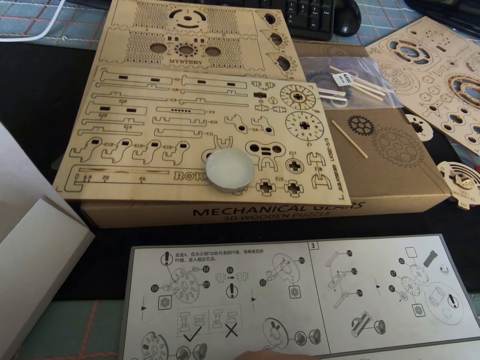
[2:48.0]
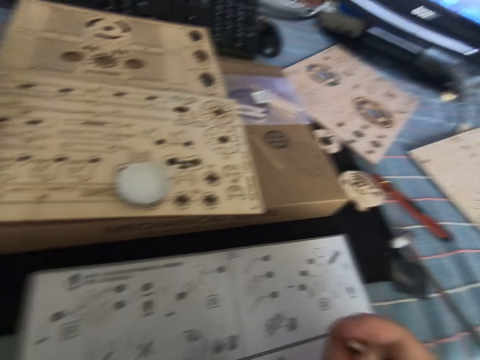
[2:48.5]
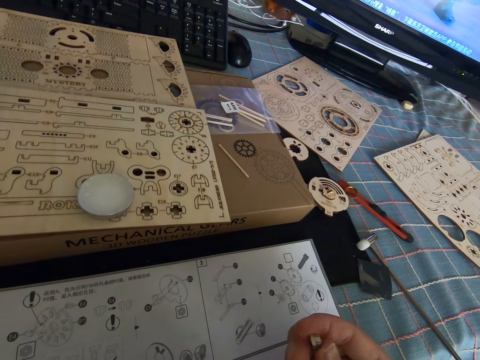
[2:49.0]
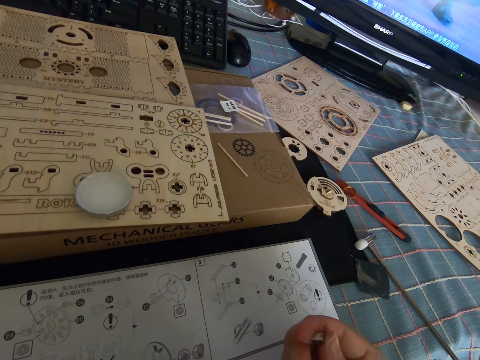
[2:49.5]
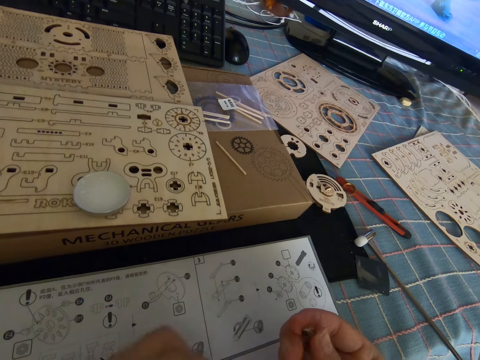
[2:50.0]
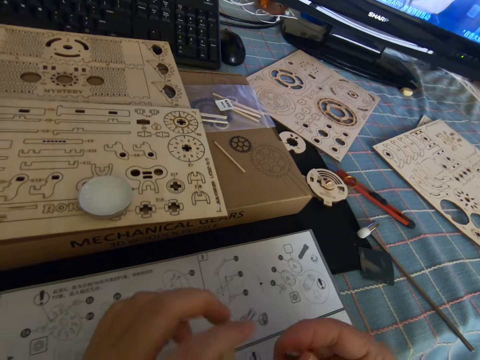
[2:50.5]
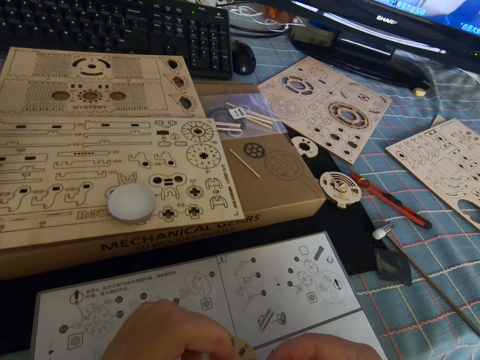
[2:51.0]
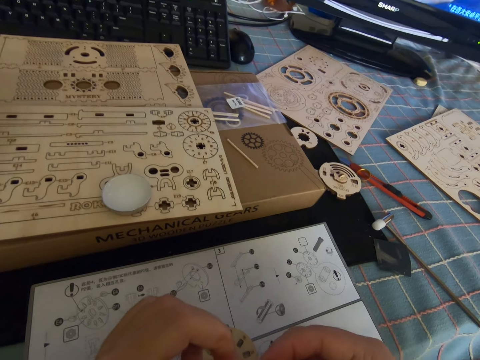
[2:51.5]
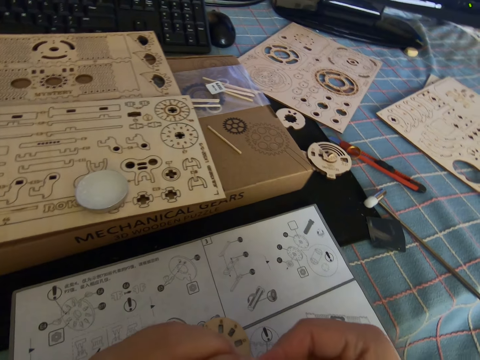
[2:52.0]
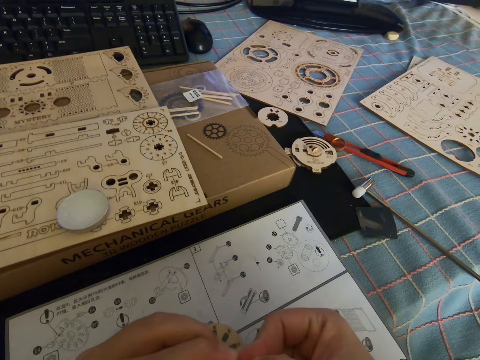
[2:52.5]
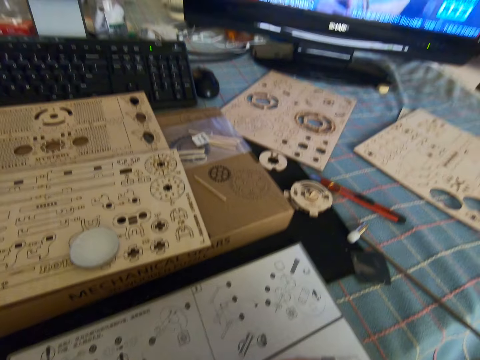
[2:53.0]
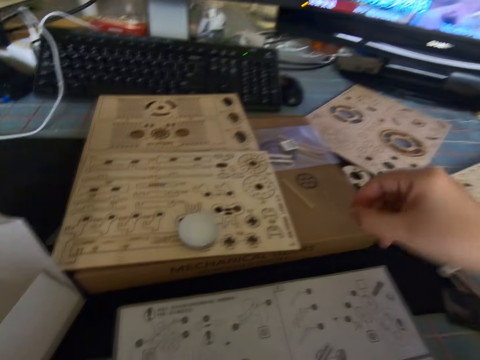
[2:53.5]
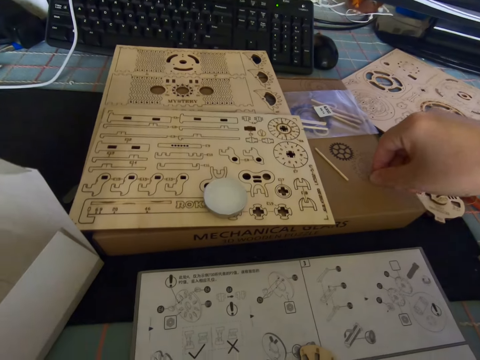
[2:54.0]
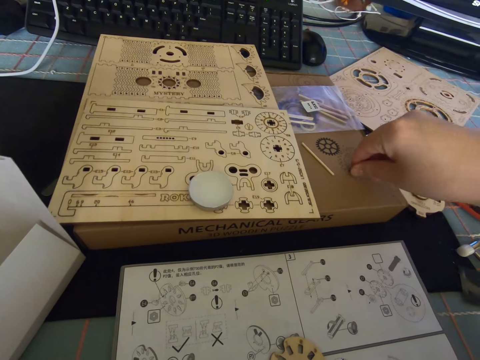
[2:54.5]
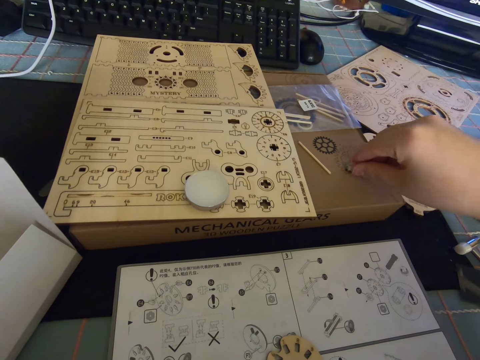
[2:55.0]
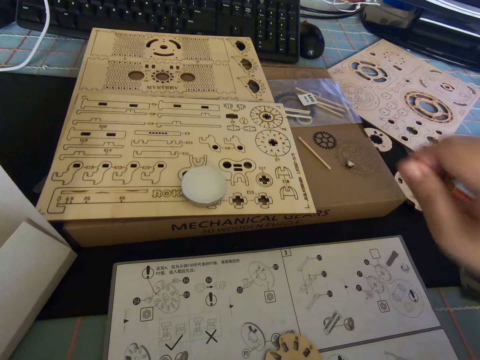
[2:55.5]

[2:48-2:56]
The camera wearer puts the small model piece on the table.

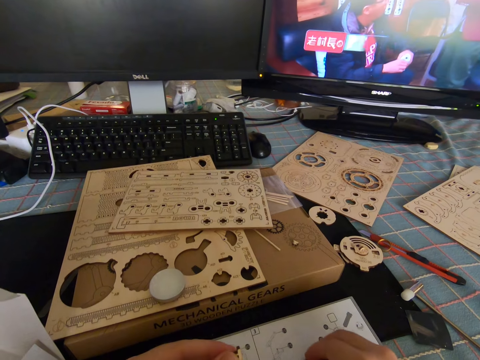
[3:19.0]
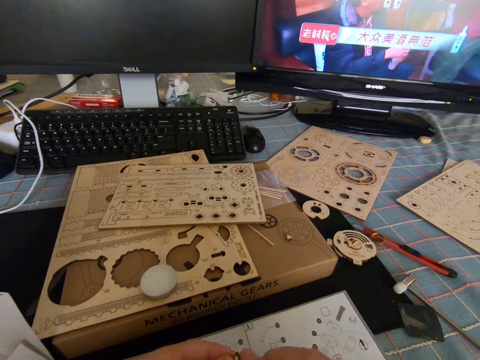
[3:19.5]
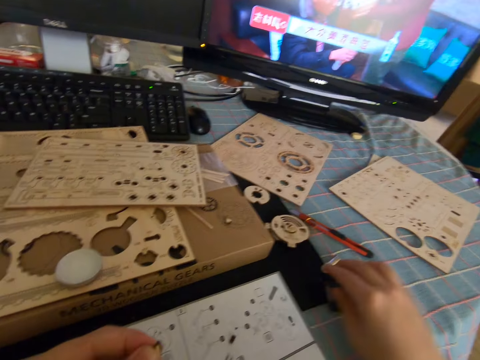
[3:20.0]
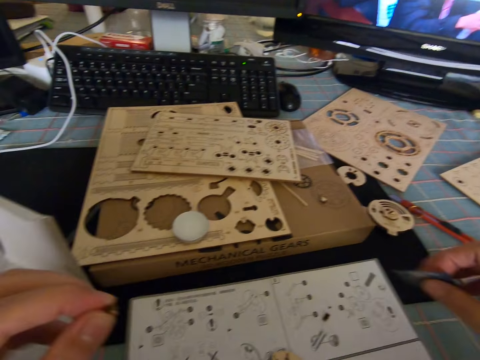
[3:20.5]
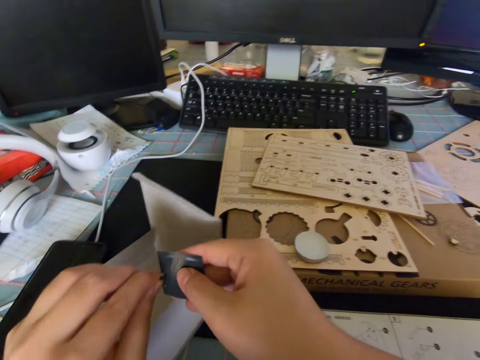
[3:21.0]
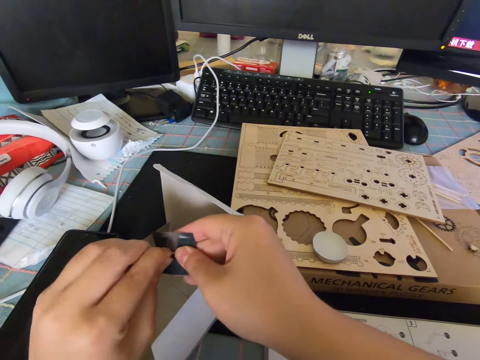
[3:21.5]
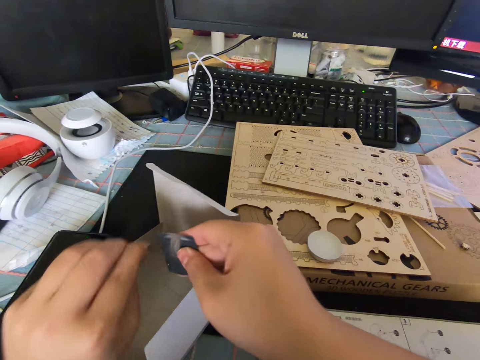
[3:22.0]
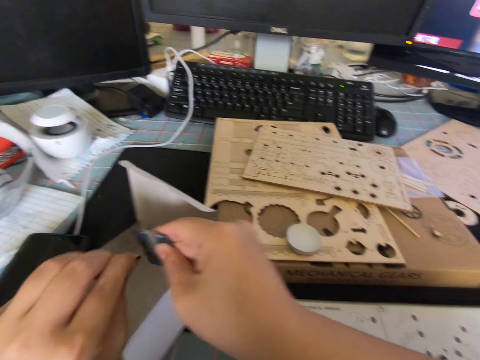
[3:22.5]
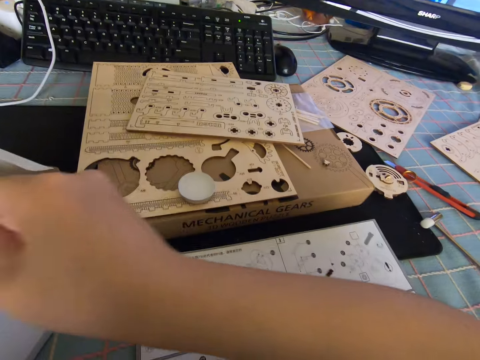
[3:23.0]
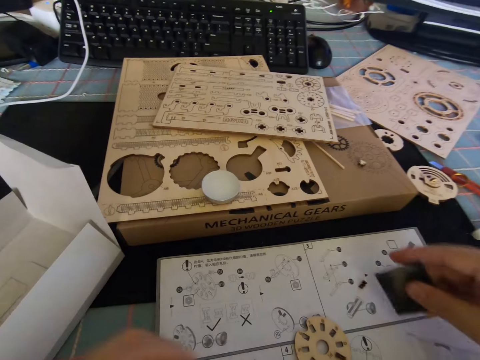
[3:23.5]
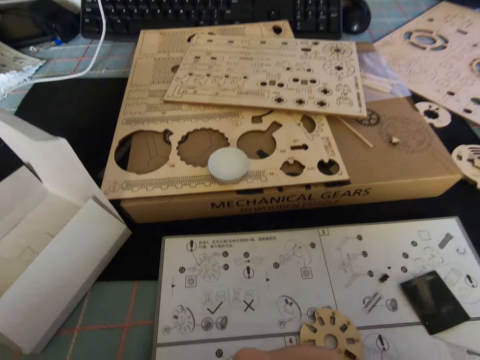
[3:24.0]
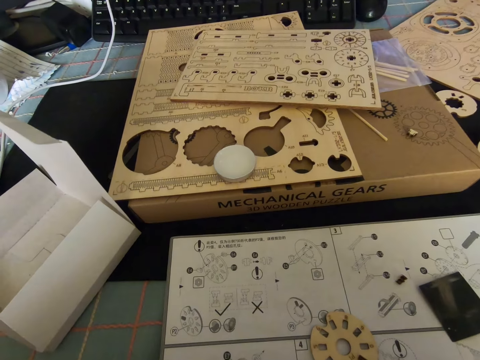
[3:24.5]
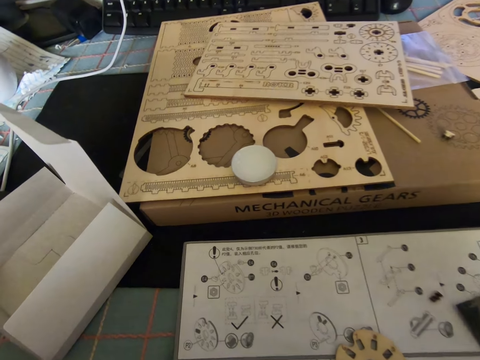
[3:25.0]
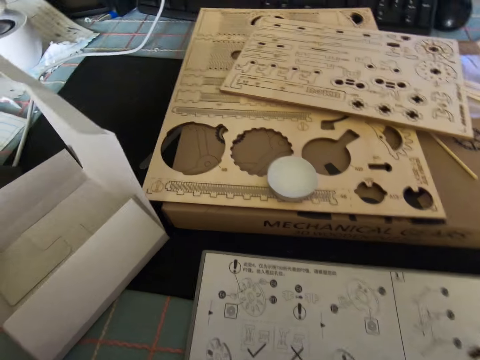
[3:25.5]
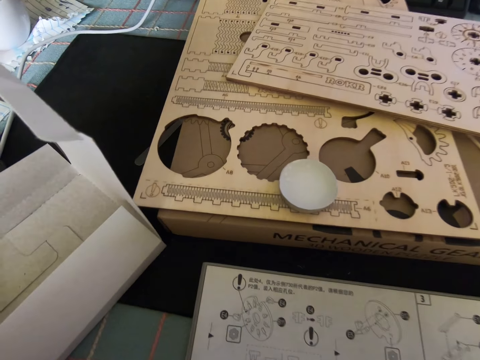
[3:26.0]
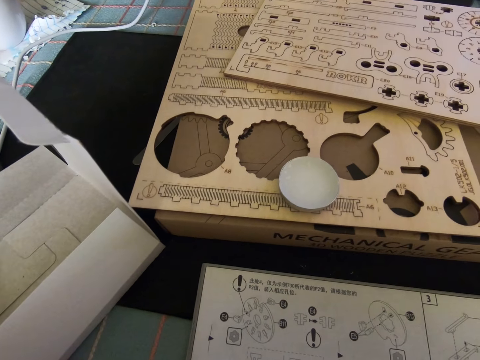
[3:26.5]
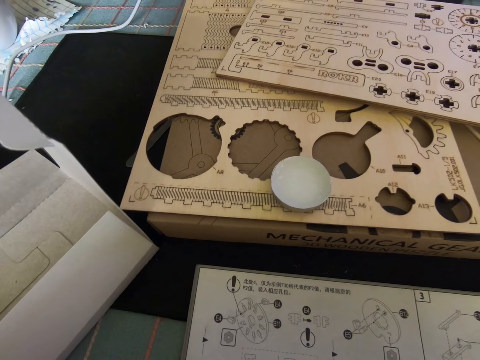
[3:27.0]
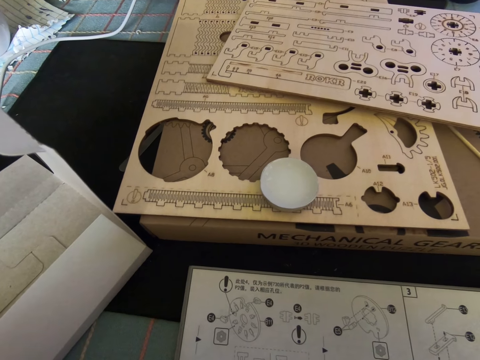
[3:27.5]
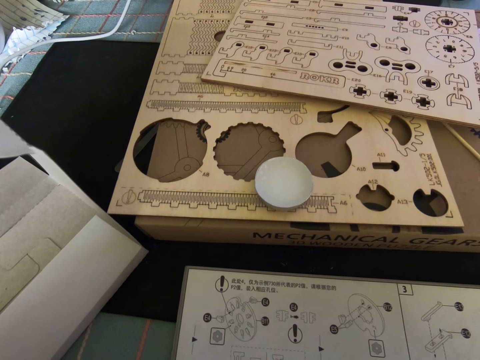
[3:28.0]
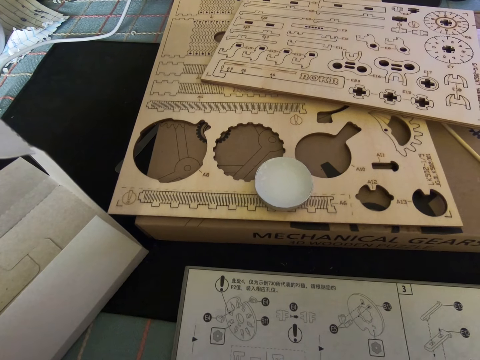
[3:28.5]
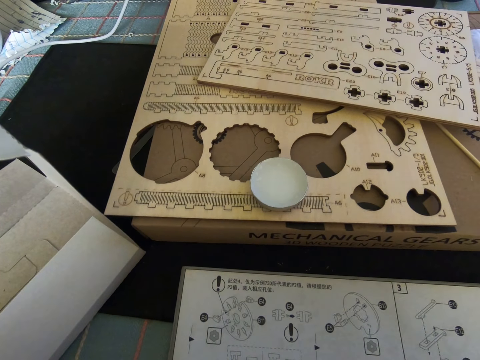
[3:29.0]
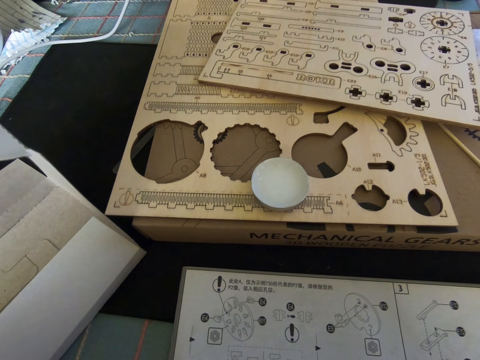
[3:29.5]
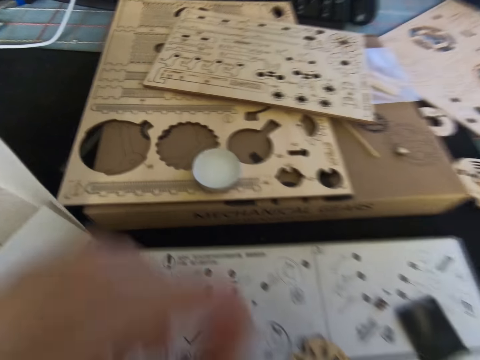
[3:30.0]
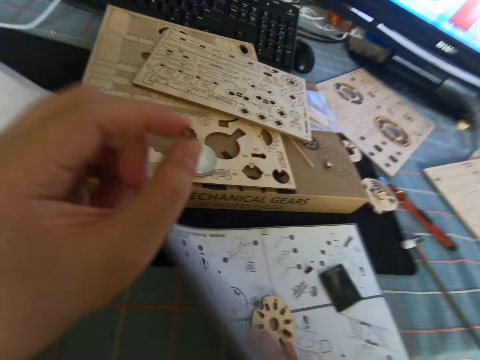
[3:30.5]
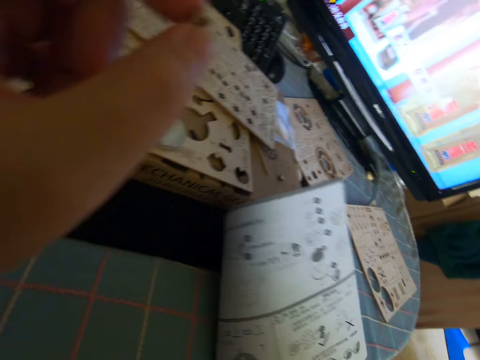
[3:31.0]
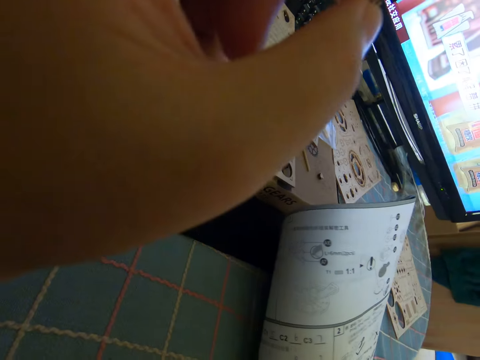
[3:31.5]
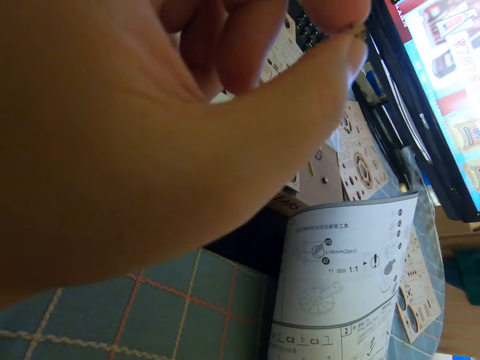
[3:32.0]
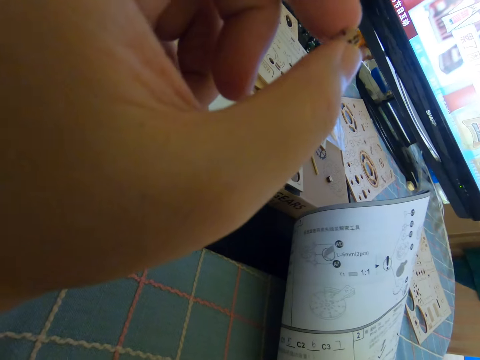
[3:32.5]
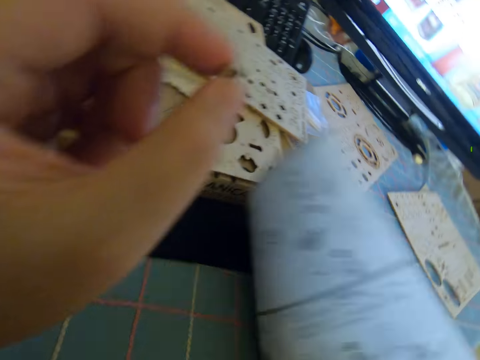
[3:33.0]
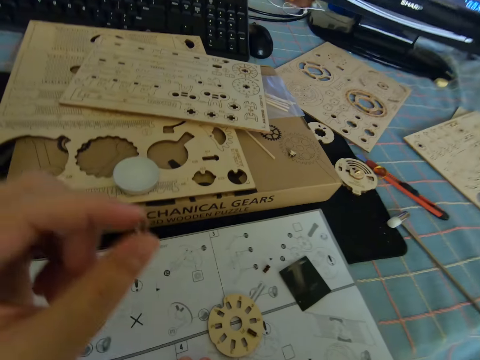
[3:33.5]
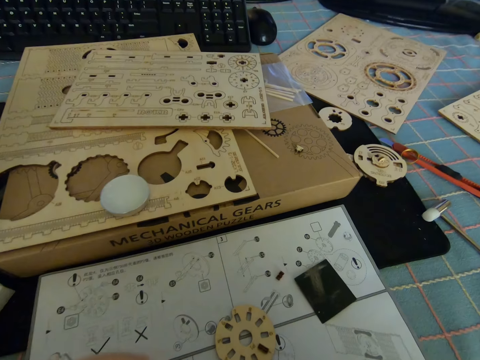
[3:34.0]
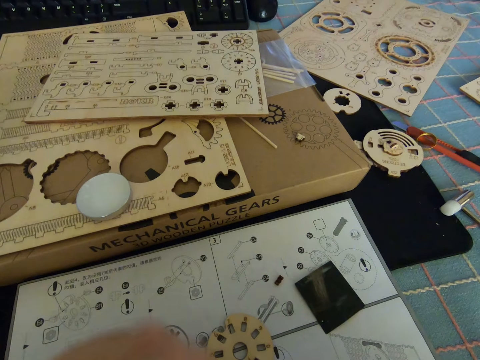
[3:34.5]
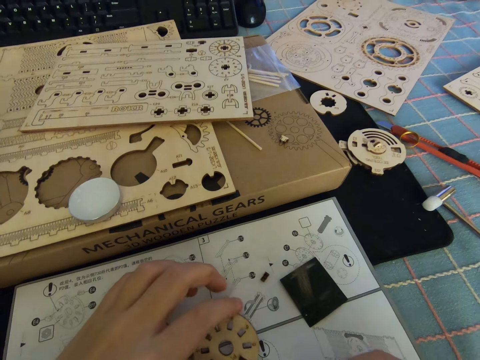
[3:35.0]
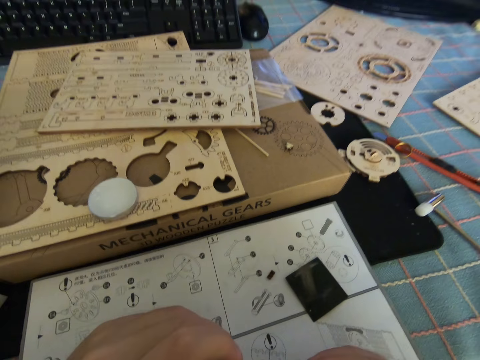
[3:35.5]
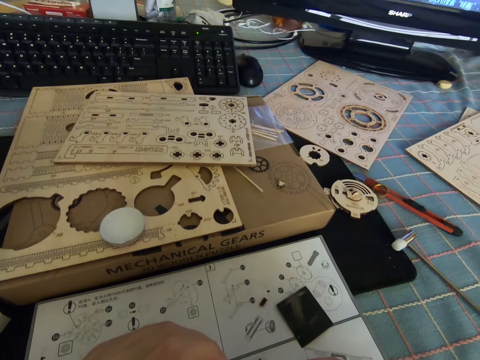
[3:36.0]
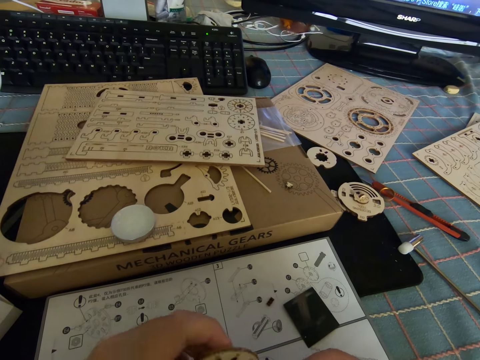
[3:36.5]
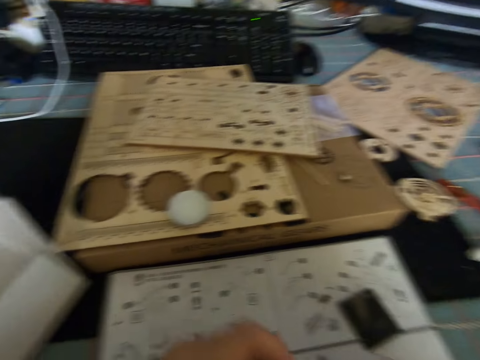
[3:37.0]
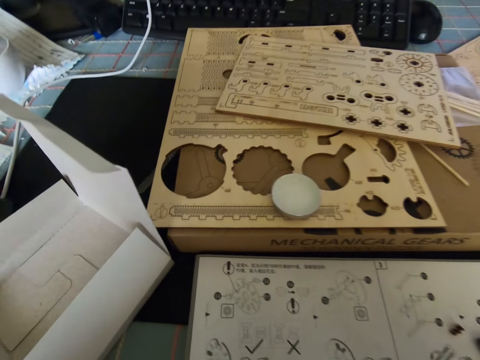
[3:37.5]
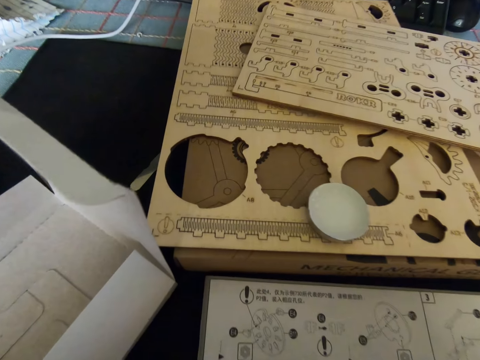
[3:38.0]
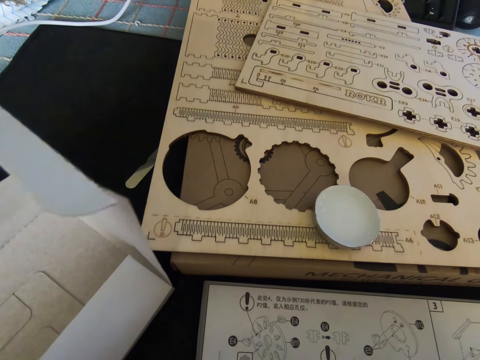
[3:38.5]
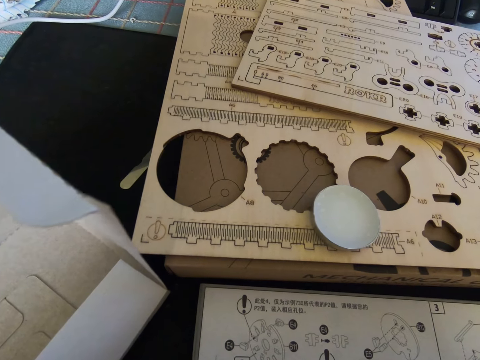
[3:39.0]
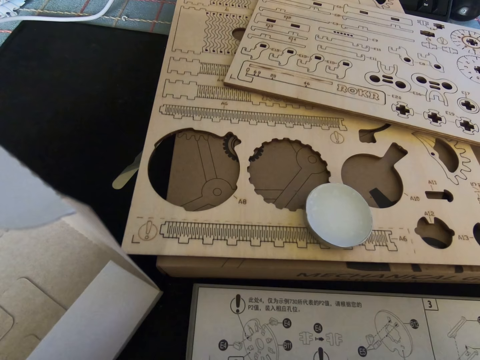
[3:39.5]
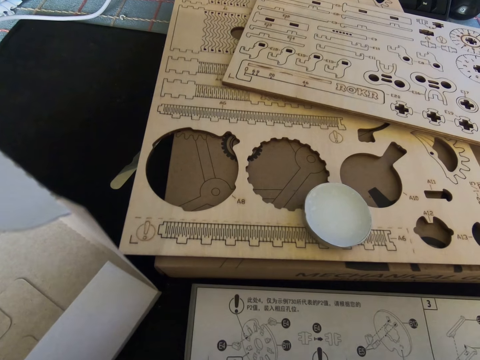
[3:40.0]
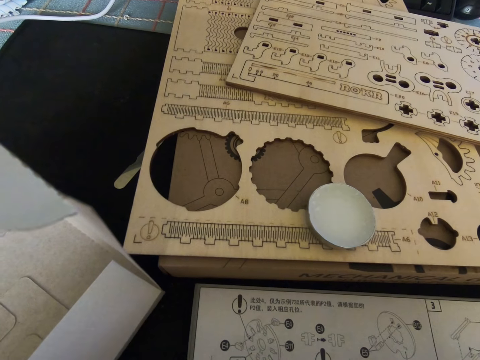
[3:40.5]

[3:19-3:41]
The camera wearer picks something from the table. He files the bolt with a file with both hands. He drops the file on the table. He stares around. He reads the instruction manual. He picks the piece of the mechanical gear file from the manual with his left hand. He fixes the mechanical gear with both hands. He stares at the manual.
